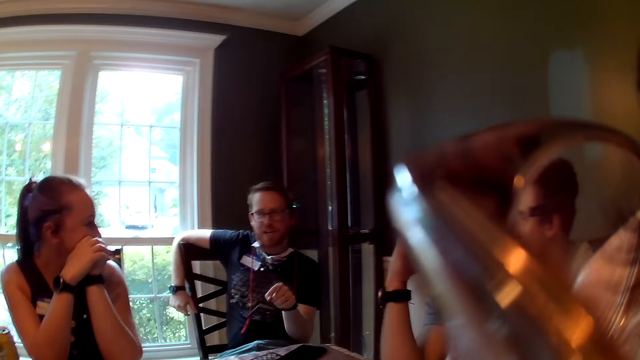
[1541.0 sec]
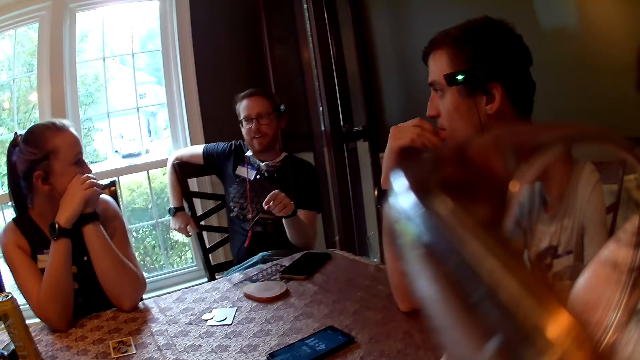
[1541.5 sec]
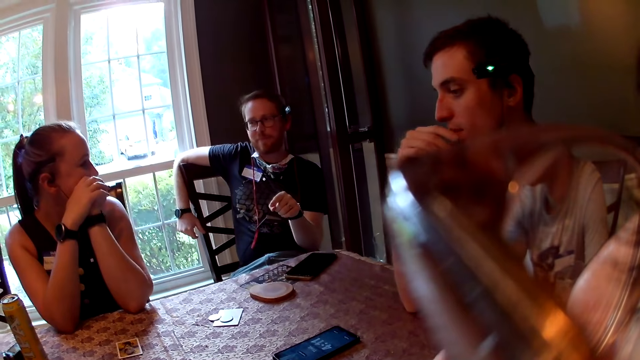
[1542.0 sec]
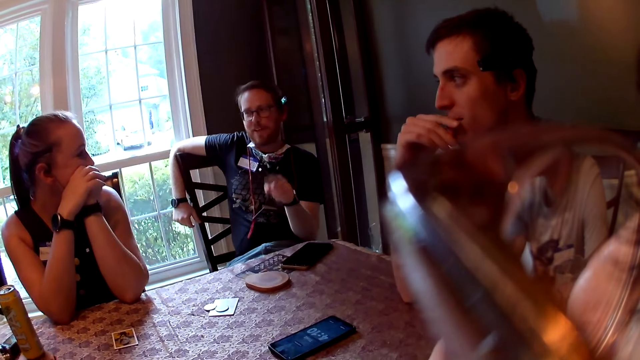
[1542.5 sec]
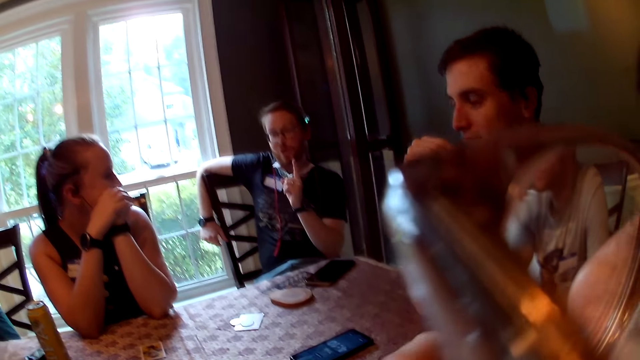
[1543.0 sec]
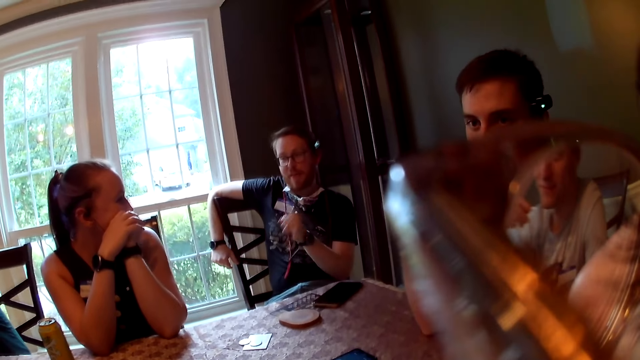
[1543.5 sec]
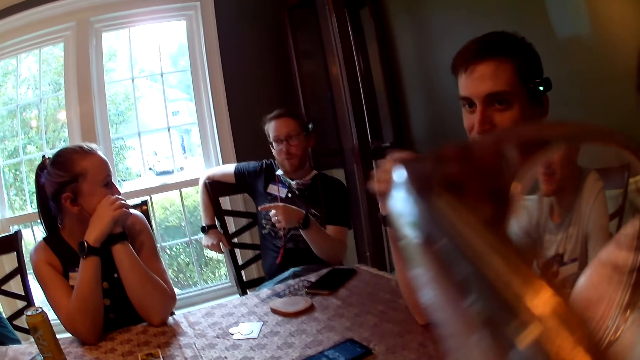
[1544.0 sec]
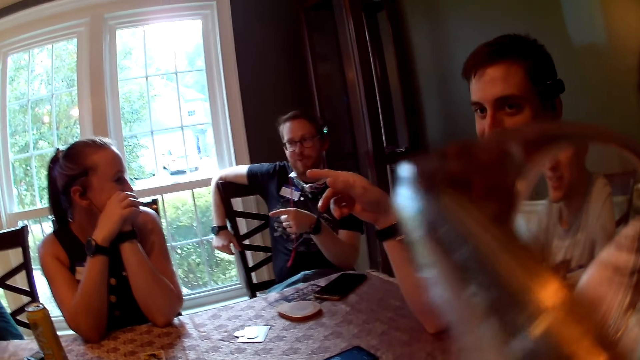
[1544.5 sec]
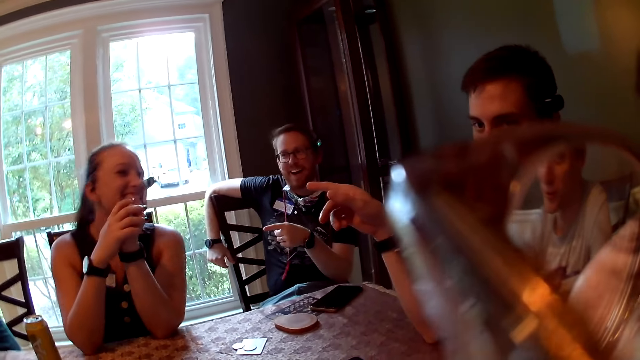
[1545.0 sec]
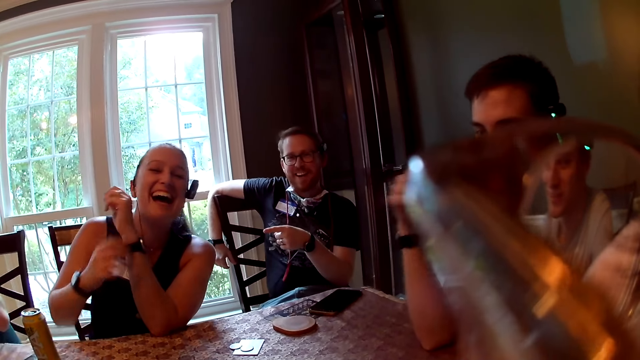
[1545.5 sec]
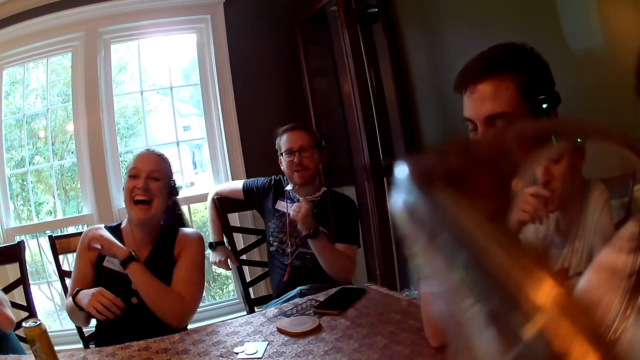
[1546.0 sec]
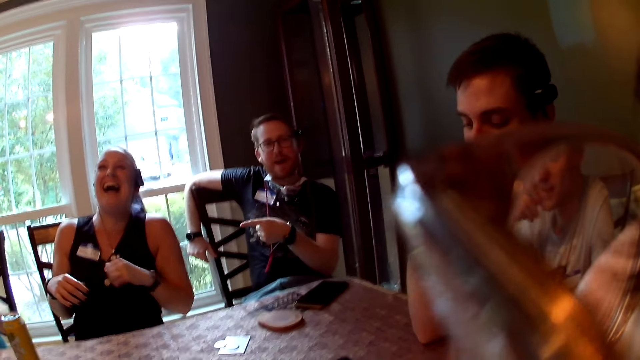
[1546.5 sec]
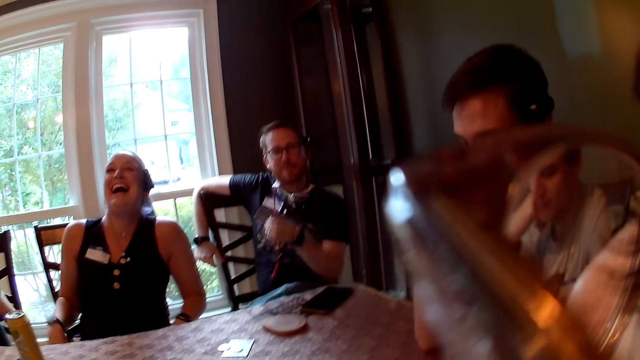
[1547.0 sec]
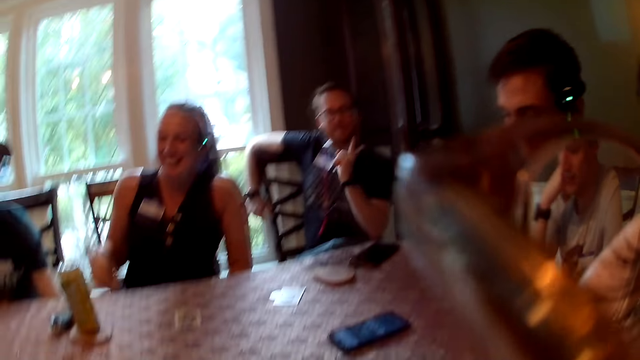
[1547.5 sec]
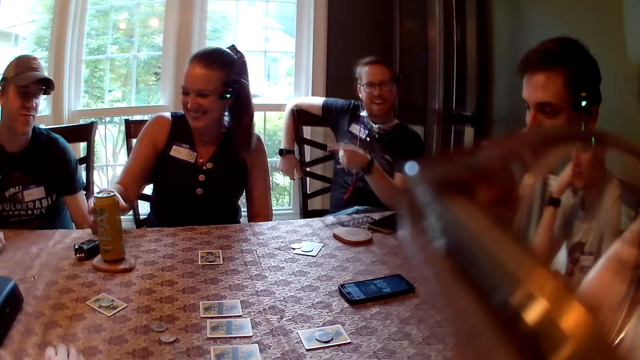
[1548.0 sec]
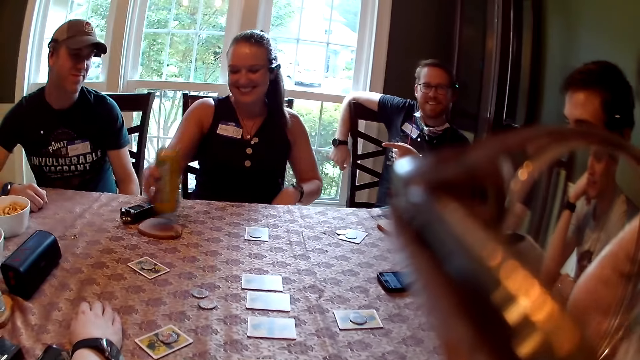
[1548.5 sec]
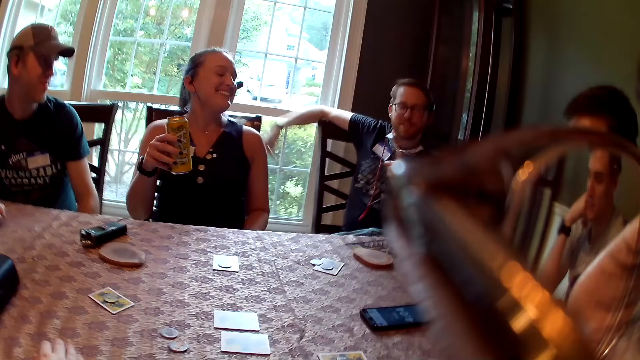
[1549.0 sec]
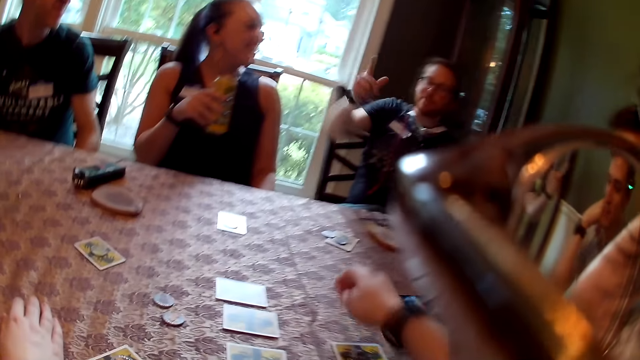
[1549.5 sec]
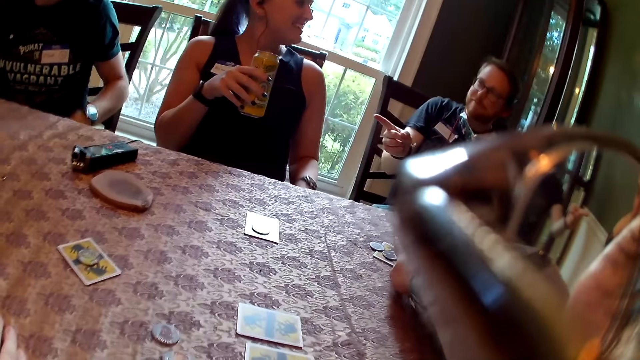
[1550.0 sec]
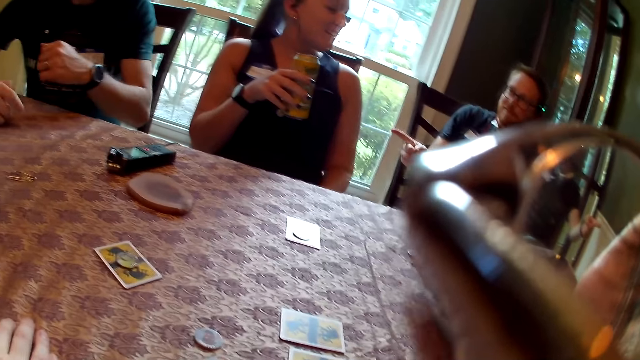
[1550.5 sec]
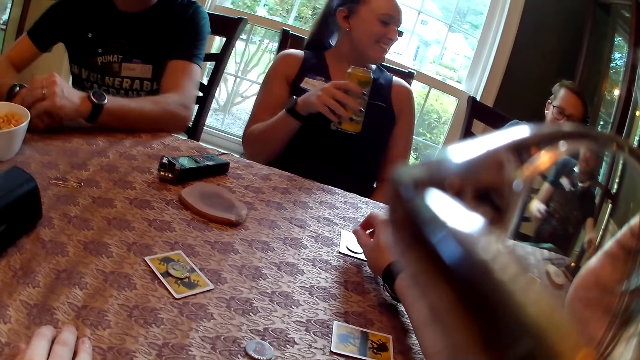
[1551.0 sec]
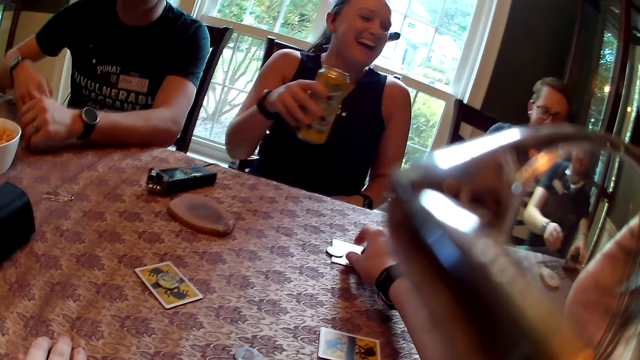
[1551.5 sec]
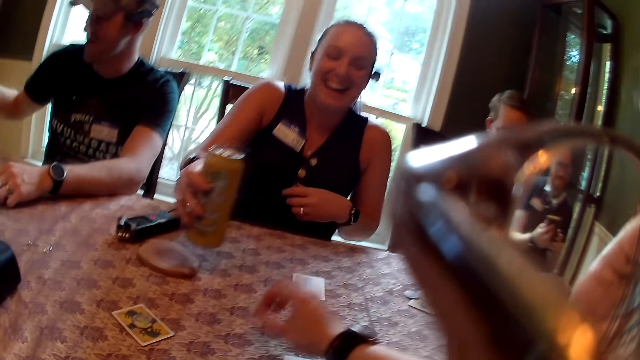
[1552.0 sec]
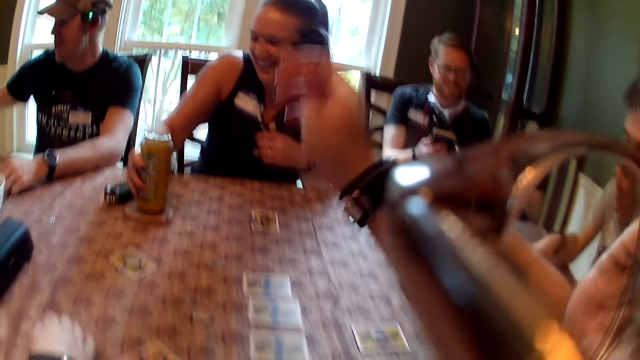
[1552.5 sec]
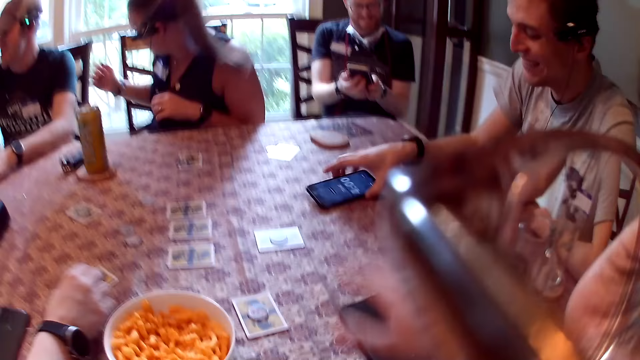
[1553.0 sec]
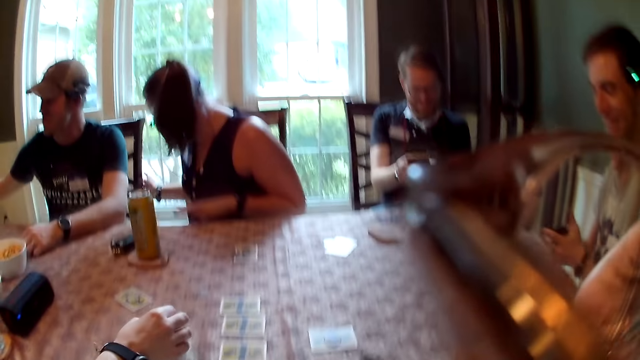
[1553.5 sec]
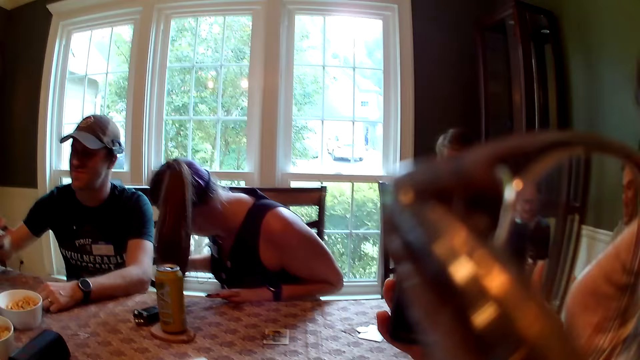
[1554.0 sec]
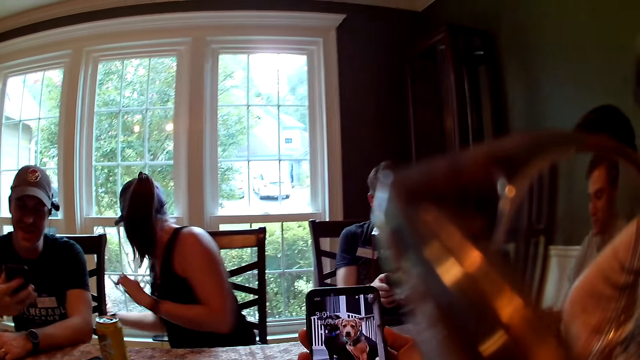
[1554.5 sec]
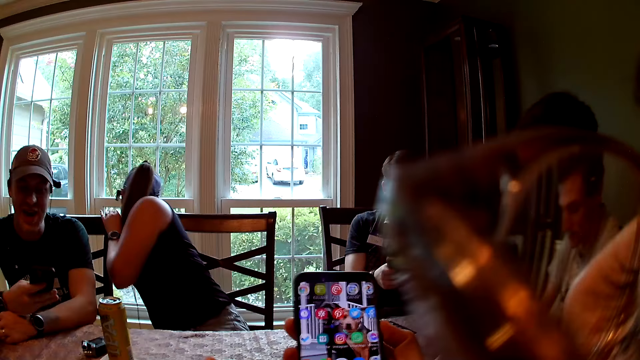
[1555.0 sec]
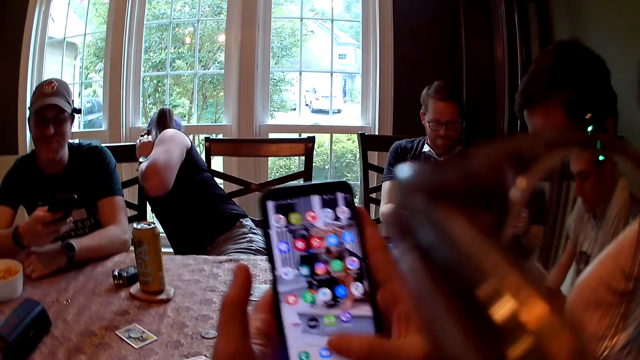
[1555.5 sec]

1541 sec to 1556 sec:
The camera wearer eats the snack in her right hand. A man talks to the camera wearer. A woman picks up the can of beer with her right hand from the table. The camera wearer picks a token with her right hand from the table. She drops the token on the token on the table with her right hand. She plays the cards. She picks a token with her right hand from the table. She drops the token on the token on the table with her right hand. The woman drops the can of beer on the table with her right hand. Another man picks up the phone on the table with his right hand. The camera wearer puts down the can. A third man presses a phone with both hands. The camera wearer picks up a phone from the table with her right hand. She uses the phone.

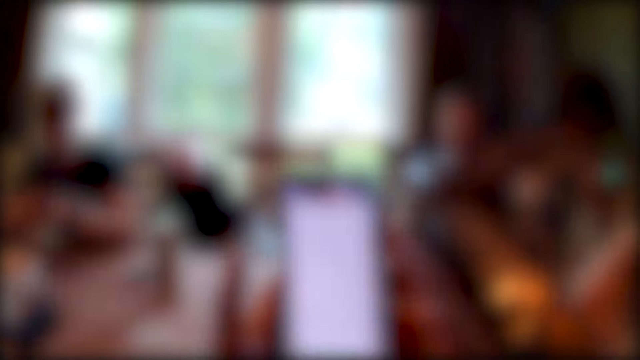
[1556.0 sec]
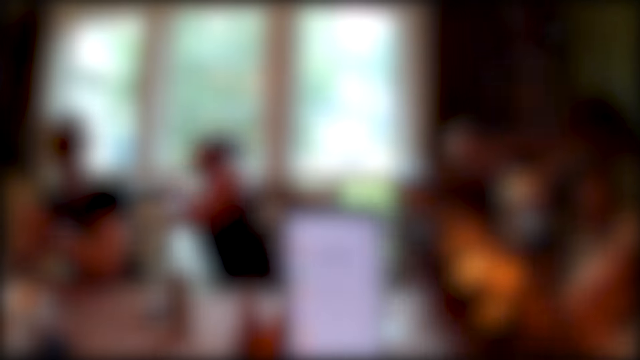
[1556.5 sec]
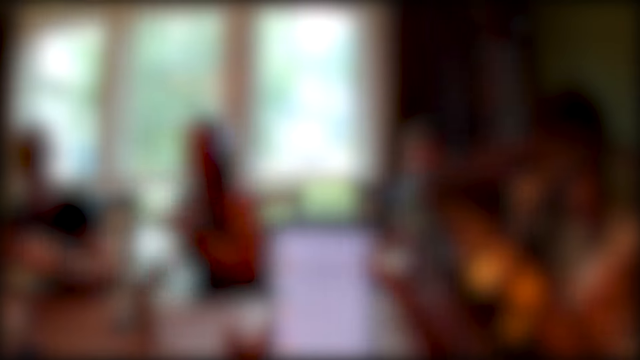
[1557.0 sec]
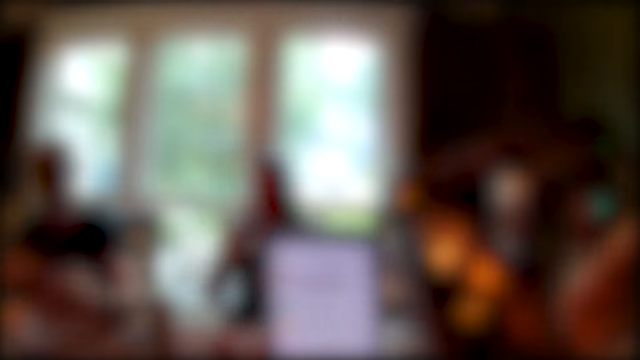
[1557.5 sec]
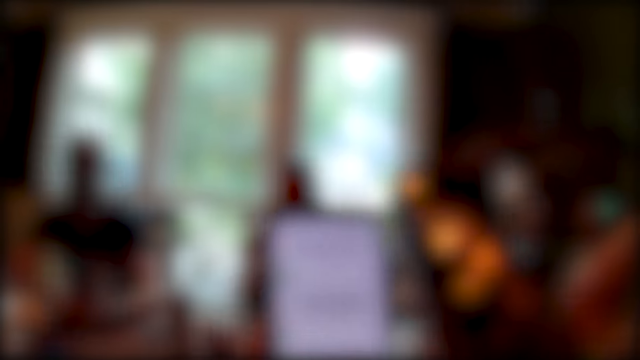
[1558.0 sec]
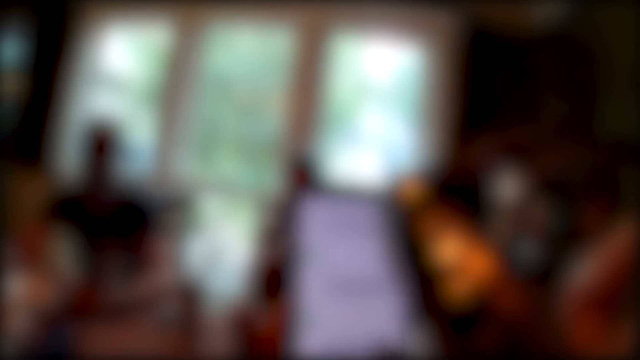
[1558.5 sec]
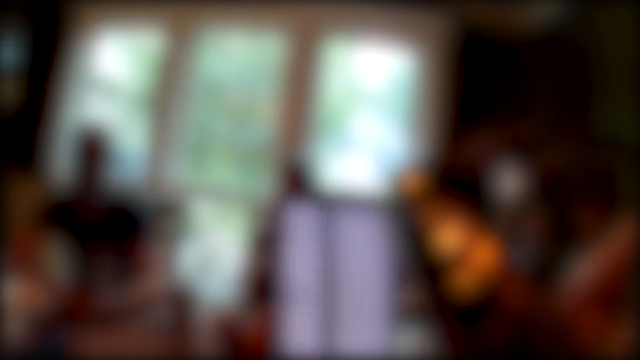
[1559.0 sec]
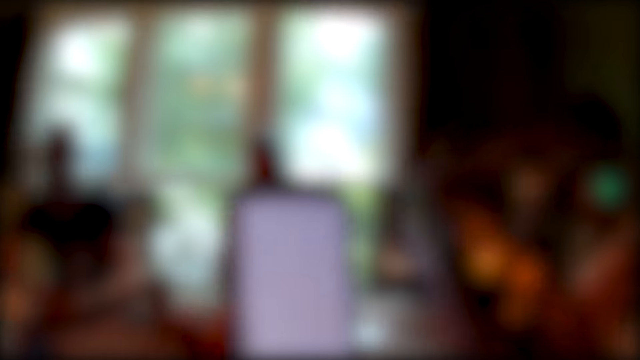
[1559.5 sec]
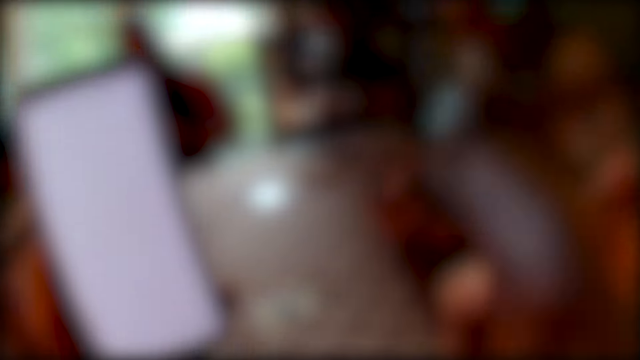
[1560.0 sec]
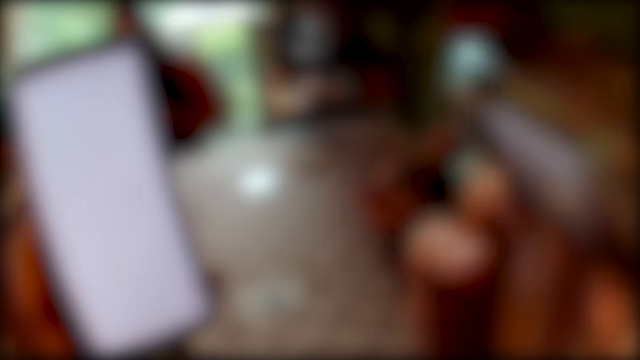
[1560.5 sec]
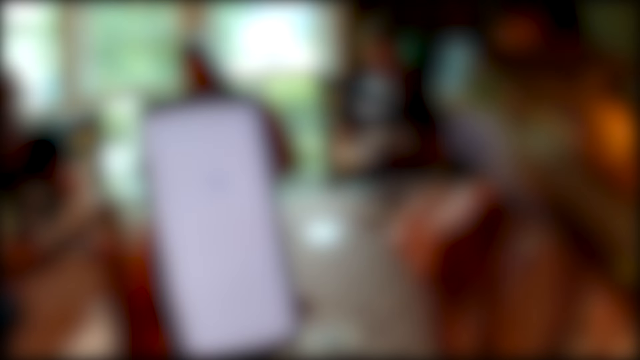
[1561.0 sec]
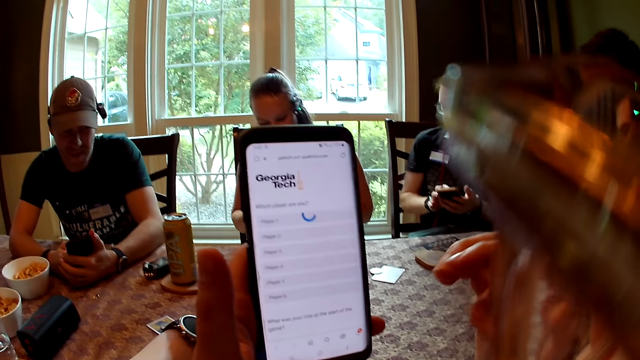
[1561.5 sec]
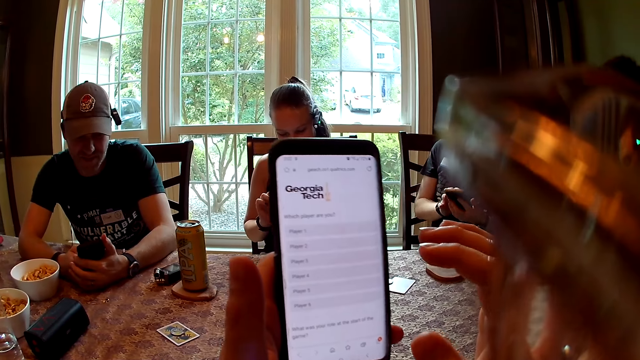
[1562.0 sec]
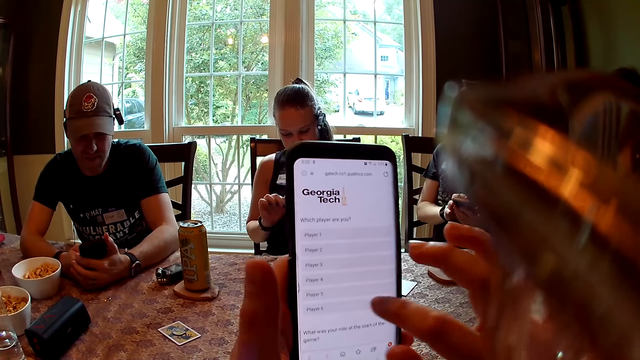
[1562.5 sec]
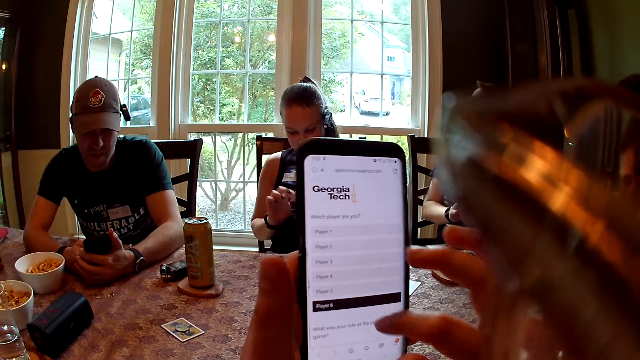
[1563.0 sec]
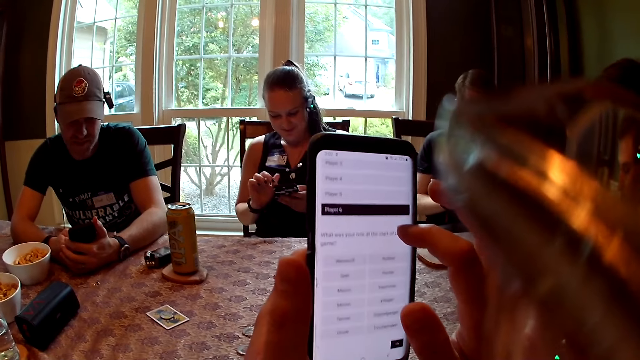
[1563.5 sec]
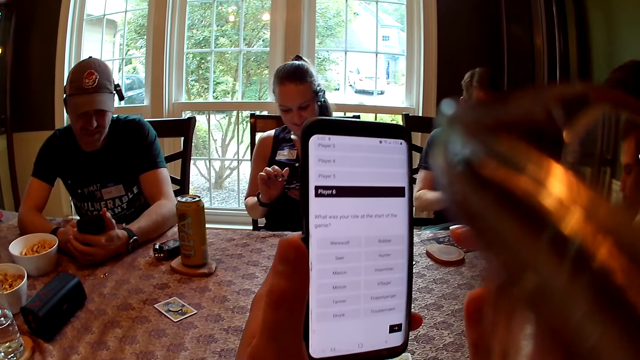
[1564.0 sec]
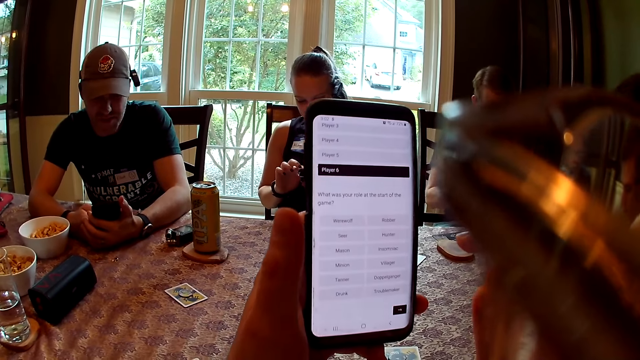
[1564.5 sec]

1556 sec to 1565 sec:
The woman picks up a phone from the floor with her right hand. The camera wearer presses the phone with her right hand. The man holds a phone in both hands. The woman presses the phone with her right hand.
